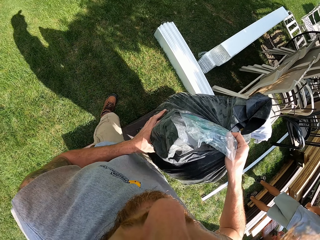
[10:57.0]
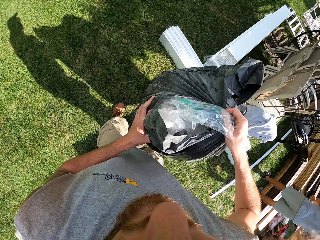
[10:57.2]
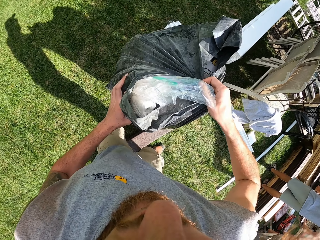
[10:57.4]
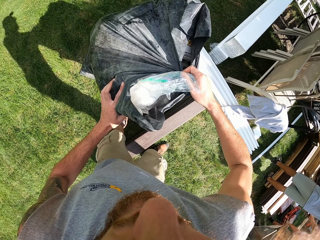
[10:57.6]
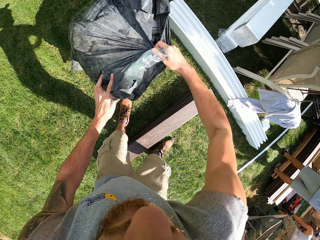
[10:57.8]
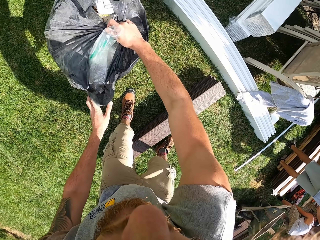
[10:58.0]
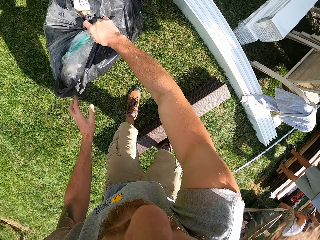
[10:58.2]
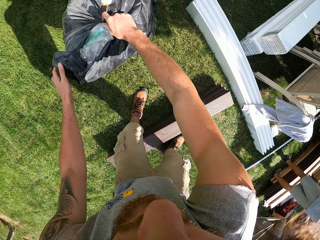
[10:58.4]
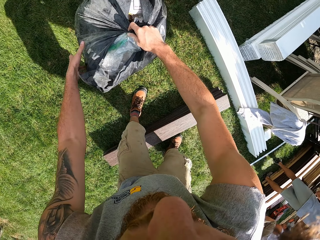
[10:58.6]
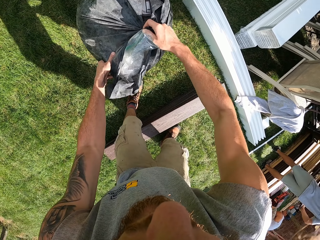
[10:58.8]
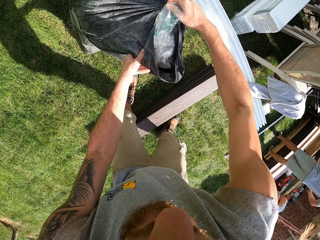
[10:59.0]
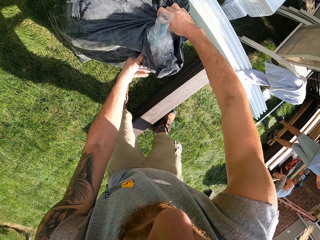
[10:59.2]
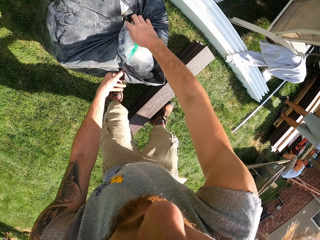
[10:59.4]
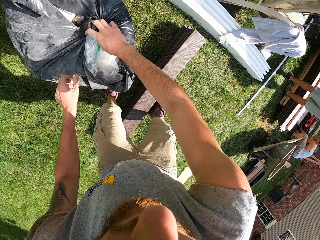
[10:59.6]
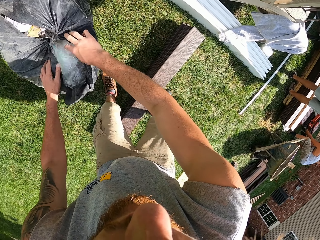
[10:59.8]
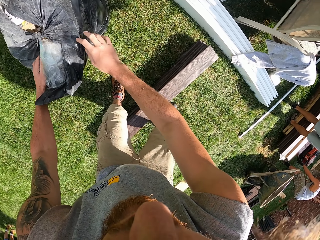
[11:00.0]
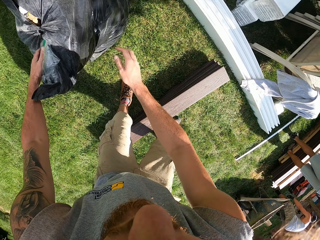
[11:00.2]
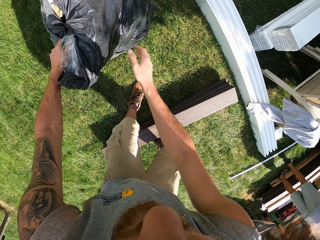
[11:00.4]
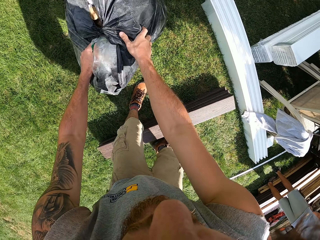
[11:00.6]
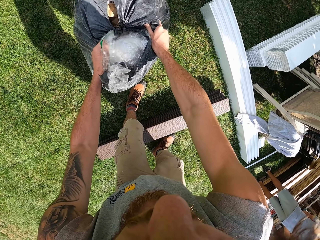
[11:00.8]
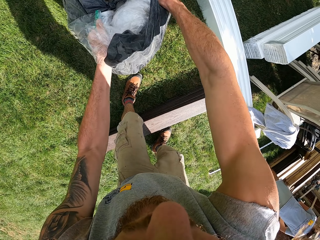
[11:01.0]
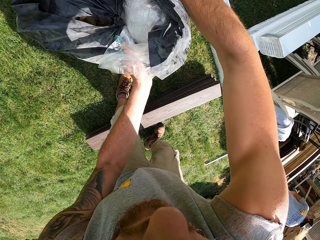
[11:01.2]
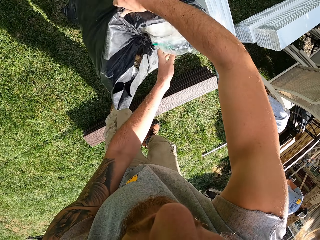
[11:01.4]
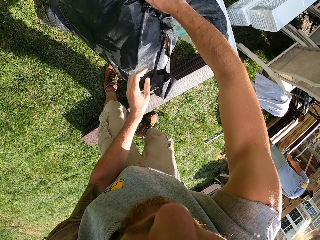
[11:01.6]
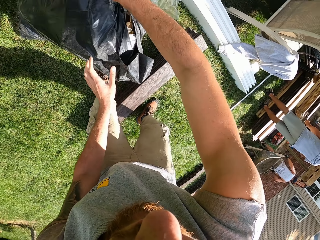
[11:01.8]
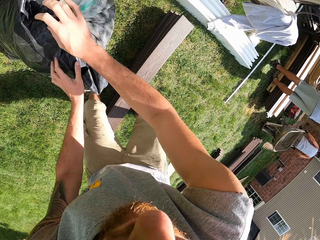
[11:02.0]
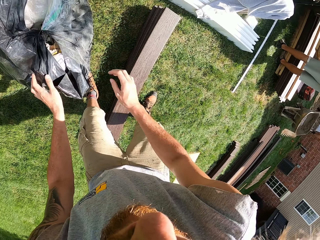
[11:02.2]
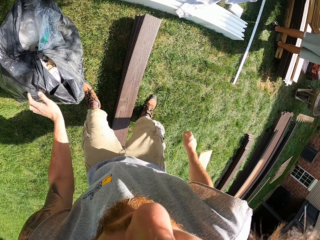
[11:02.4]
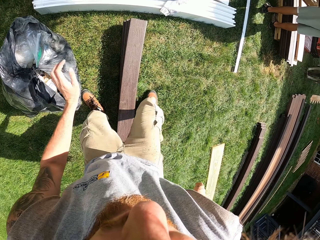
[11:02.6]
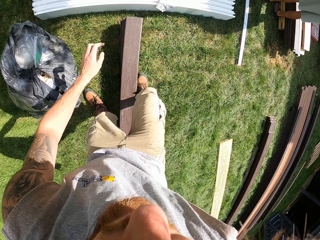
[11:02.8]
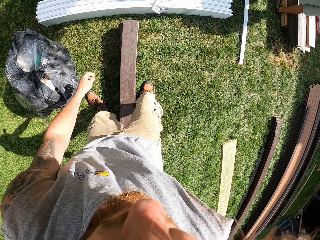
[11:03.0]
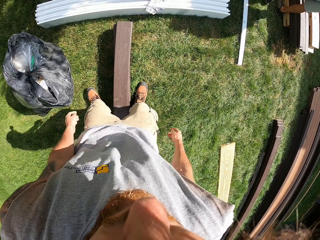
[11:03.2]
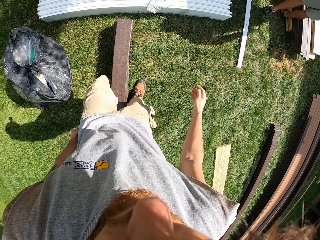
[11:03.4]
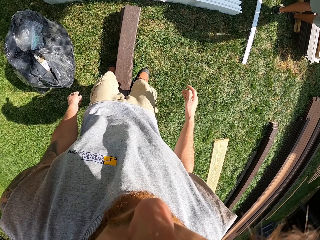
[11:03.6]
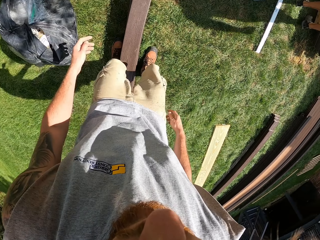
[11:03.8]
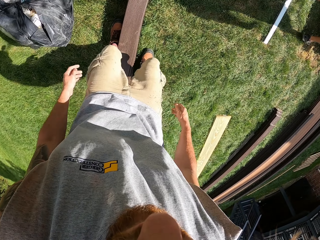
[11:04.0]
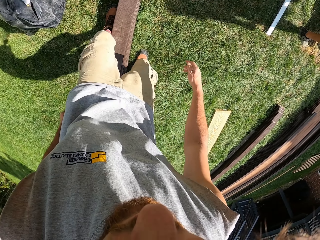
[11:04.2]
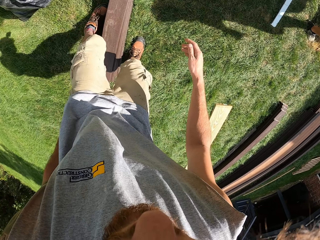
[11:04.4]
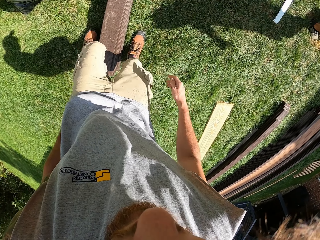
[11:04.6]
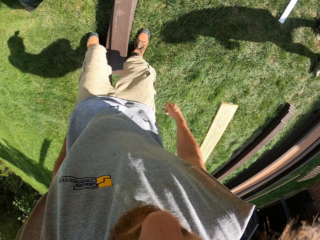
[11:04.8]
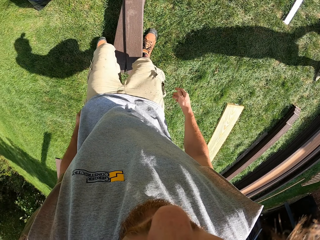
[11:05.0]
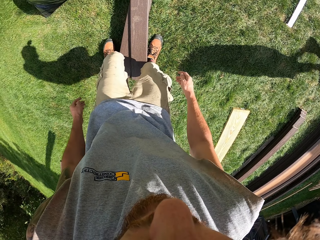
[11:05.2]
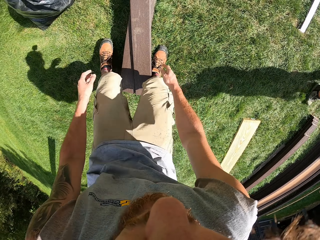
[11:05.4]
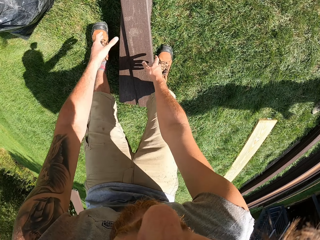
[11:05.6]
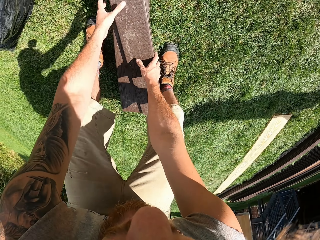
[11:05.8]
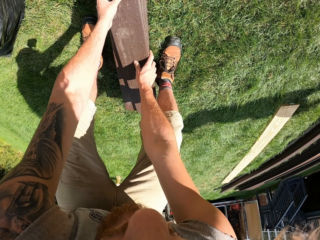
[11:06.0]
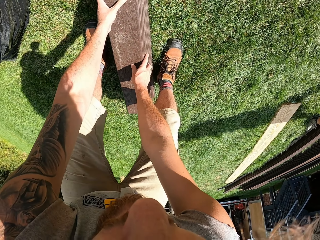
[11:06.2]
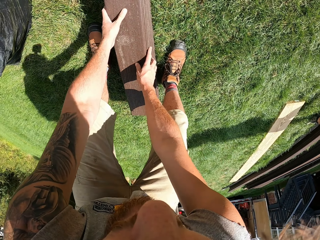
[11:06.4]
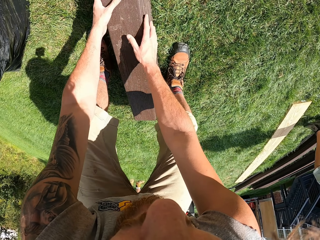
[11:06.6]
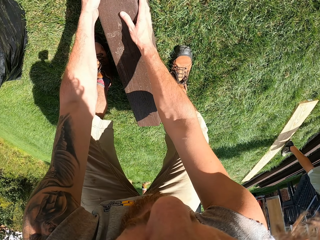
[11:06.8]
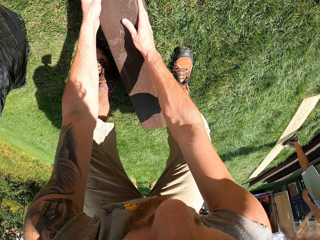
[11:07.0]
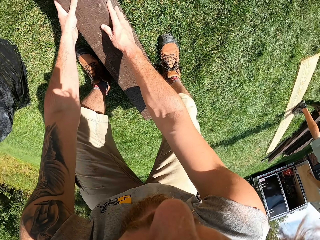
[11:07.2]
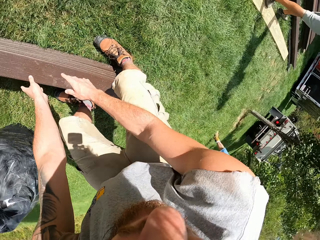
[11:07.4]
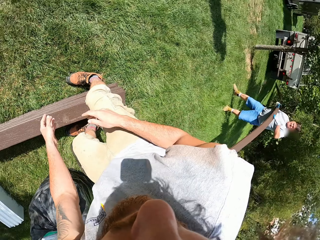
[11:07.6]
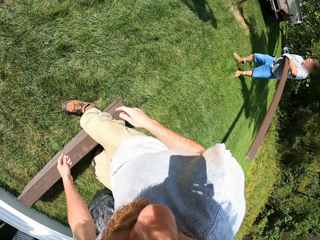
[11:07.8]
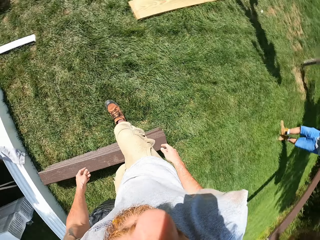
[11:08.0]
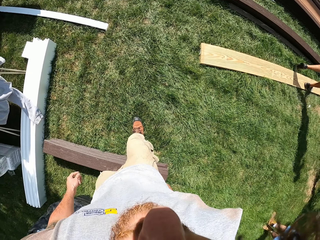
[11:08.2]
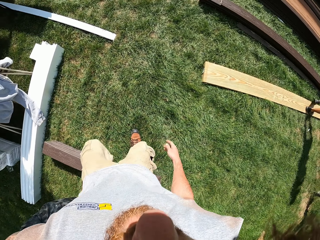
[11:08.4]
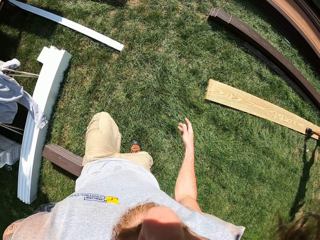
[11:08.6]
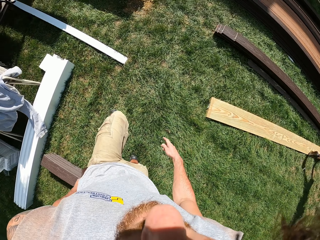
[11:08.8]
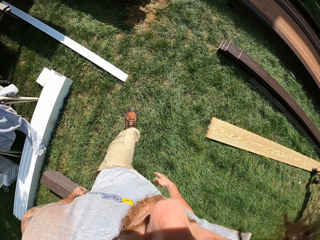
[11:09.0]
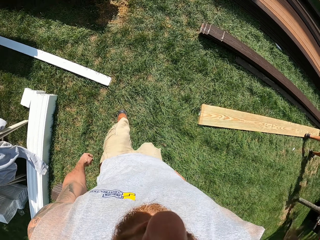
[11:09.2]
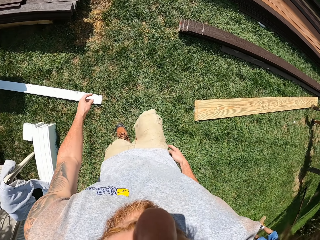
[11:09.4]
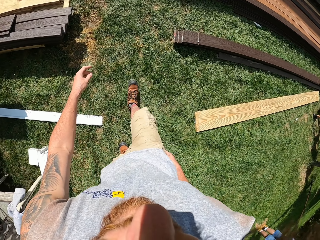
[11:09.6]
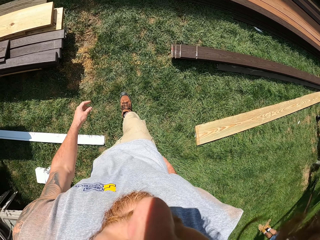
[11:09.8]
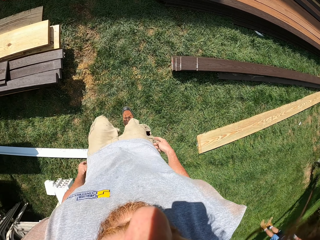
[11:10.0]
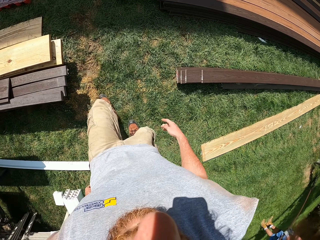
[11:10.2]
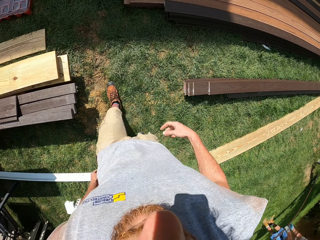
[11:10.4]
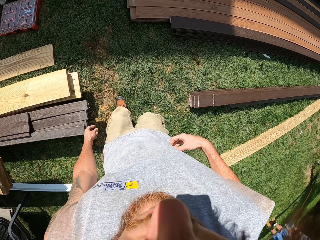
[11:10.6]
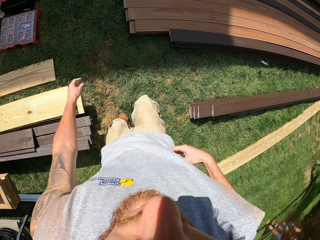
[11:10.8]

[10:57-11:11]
The camera wearer lifts a plastic bag. They put the plastic bag of something on the ground. They turn the plastic bag round. They walk around. They move backwards. They arrange a timber. They walk around.

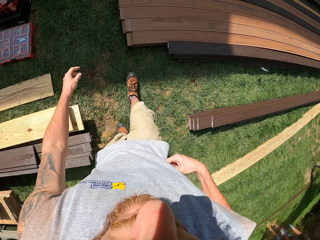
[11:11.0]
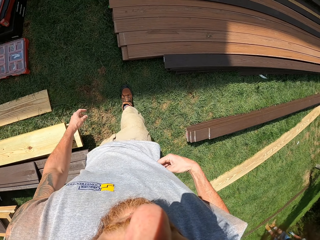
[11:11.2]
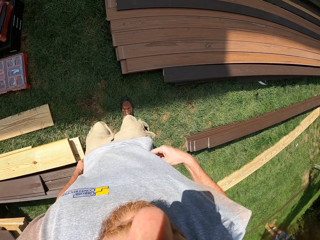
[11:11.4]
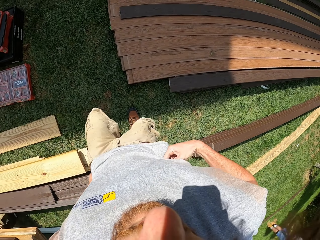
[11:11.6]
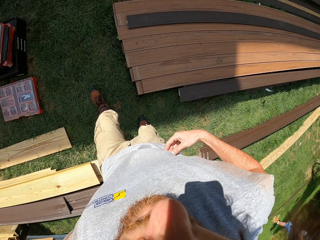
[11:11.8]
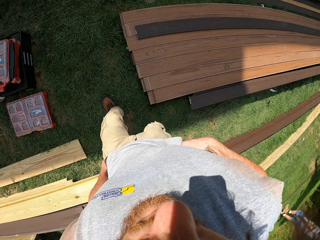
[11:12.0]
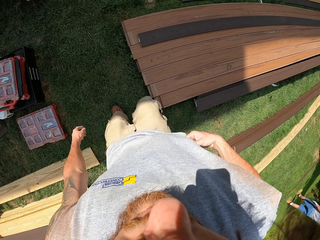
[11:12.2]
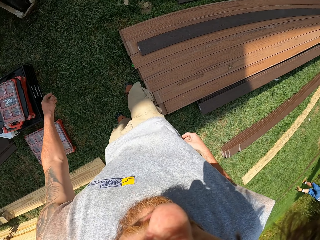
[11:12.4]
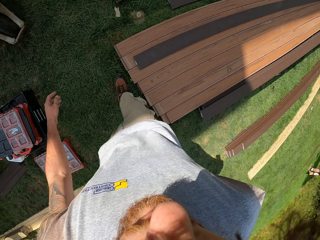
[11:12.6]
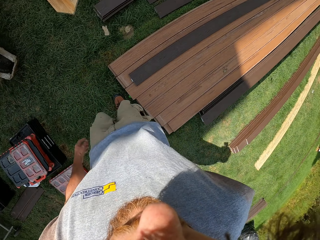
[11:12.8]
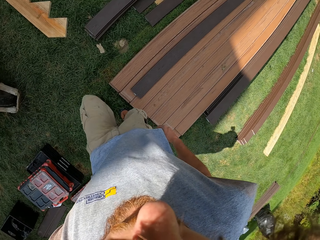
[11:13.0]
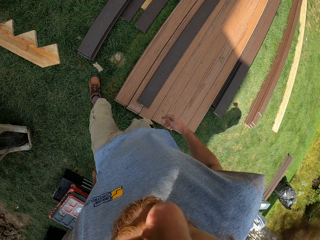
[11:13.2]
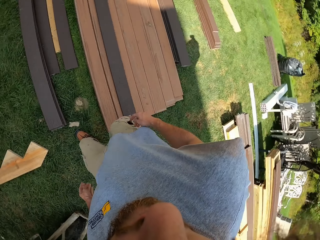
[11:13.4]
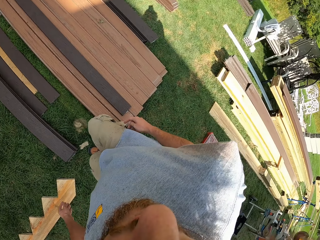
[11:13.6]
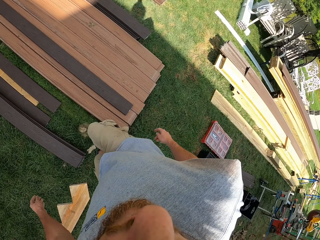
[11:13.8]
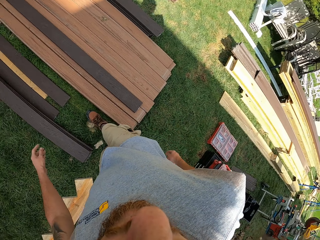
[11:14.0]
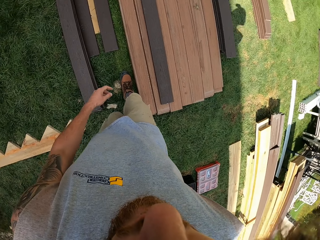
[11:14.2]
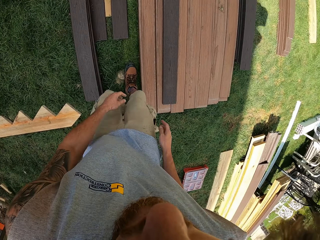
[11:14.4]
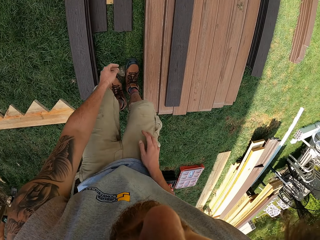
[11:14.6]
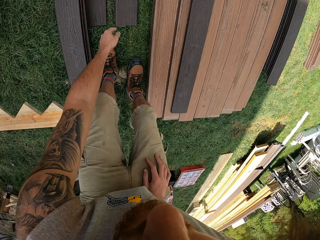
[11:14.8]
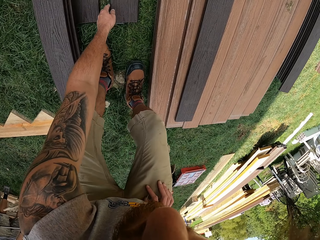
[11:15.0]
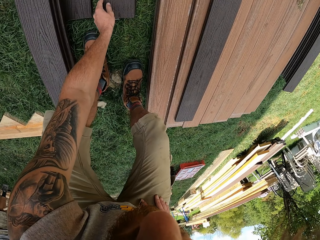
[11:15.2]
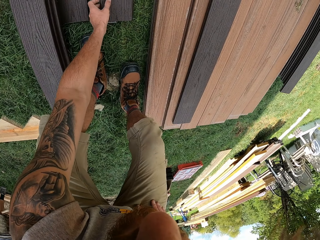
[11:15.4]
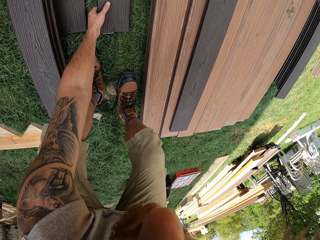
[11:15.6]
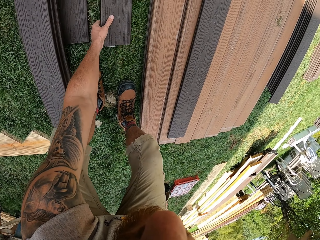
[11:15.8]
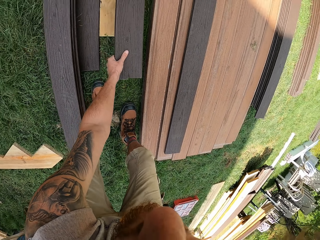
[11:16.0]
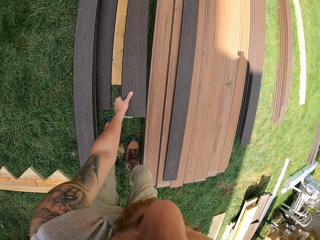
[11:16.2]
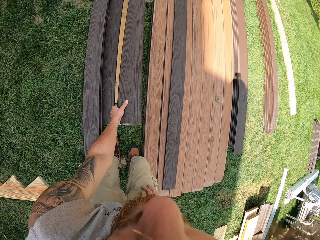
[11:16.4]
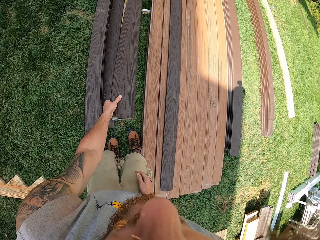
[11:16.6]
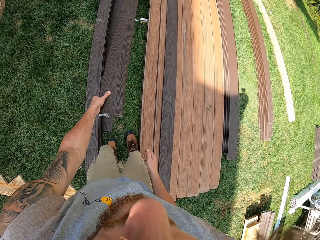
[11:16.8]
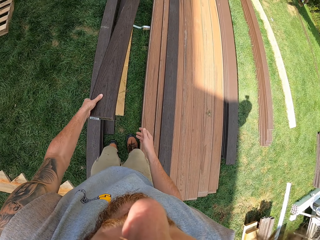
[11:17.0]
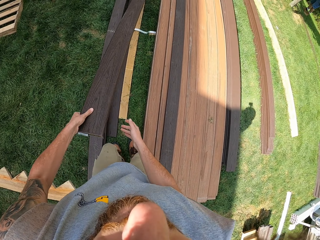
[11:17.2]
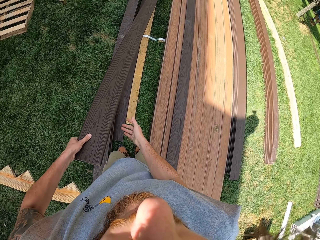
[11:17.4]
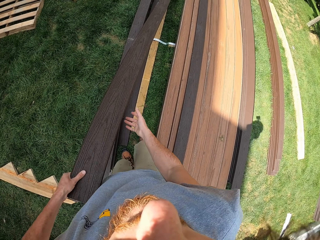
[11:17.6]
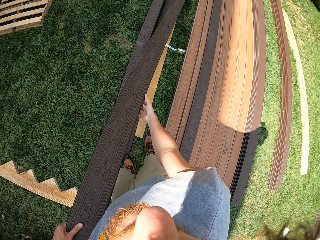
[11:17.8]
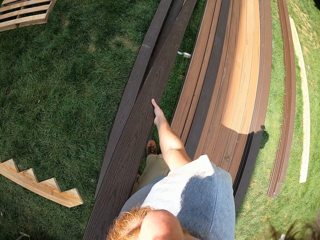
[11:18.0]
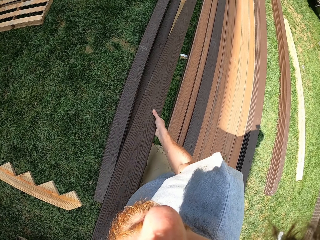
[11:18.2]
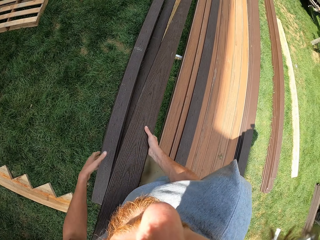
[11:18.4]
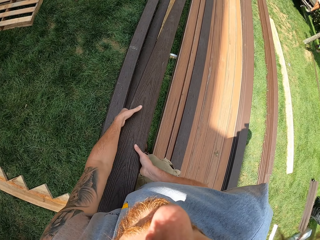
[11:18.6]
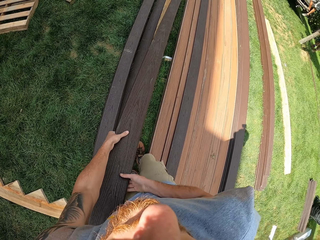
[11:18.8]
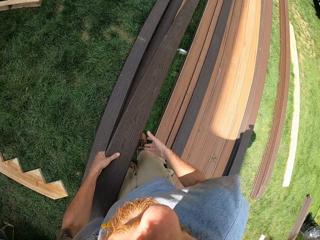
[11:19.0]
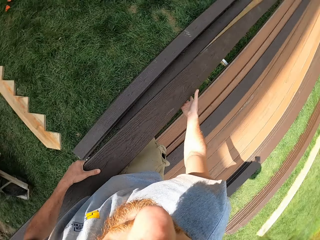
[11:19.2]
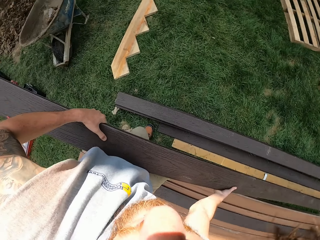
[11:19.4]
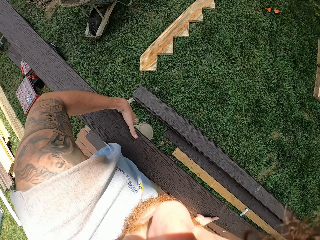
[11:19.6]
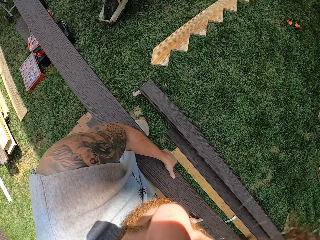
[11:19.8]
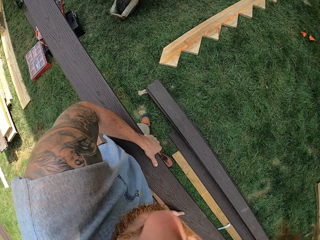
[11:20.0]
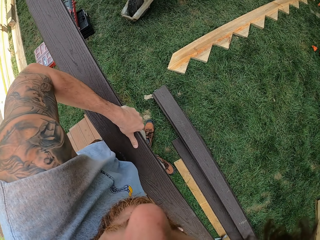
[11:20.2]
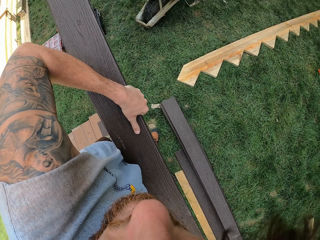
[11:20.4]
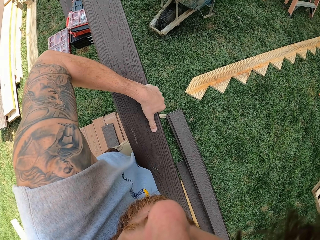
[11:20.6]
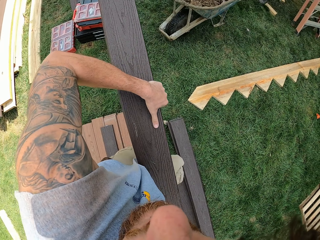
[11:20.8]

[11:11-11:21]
The camera wearer scratches the abdomen. They walk around. They bend around. They pick up a timber. They move the timber.
